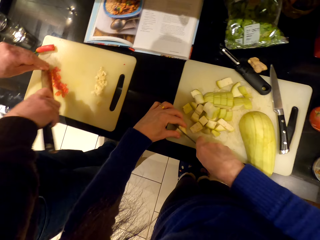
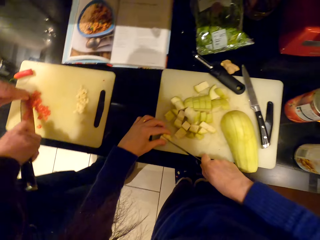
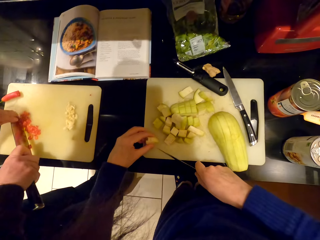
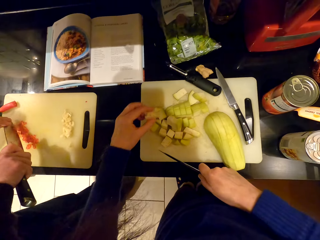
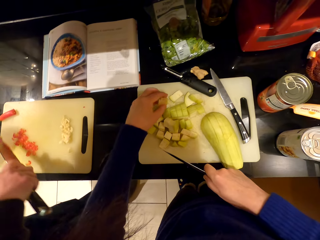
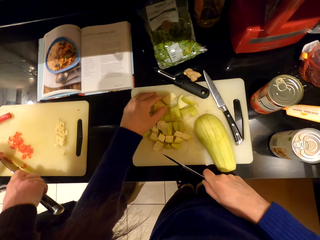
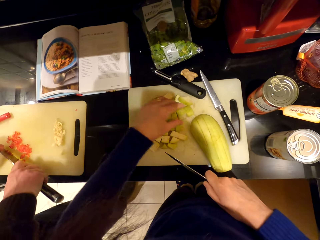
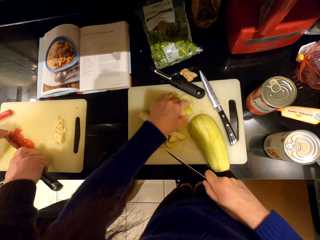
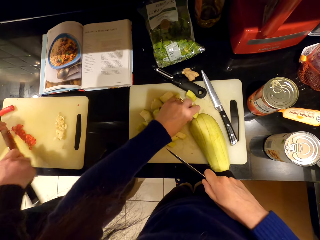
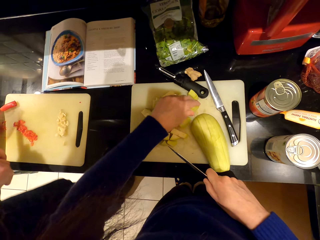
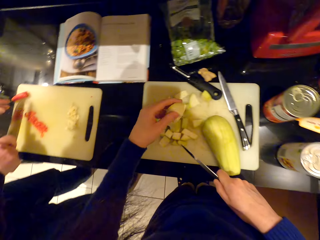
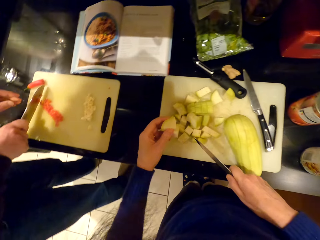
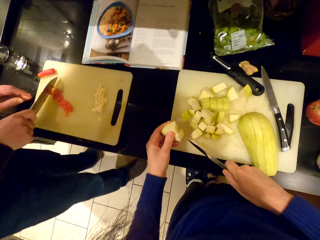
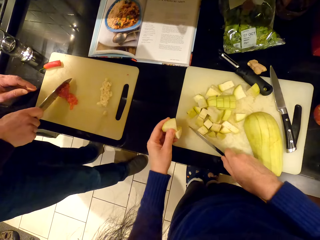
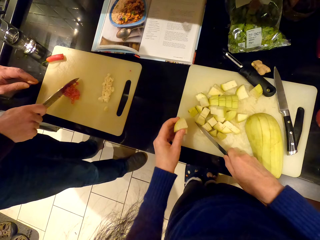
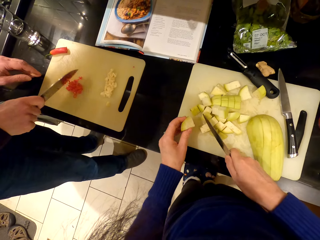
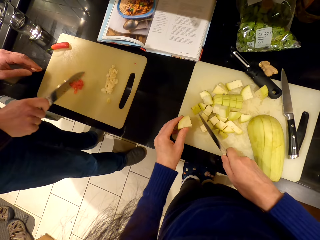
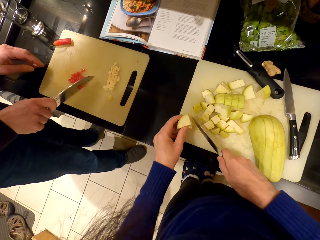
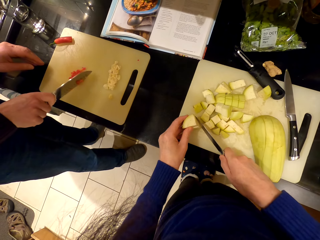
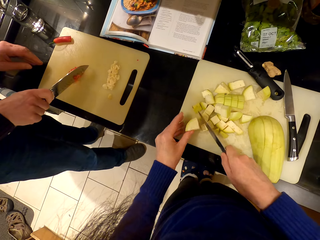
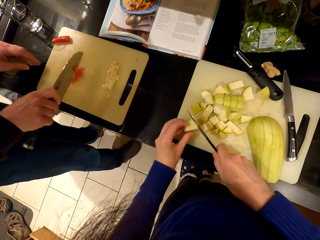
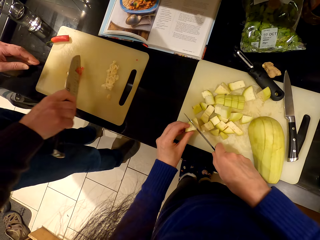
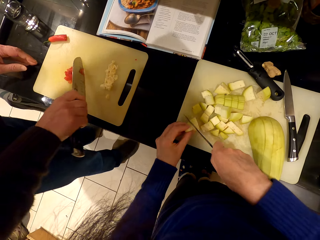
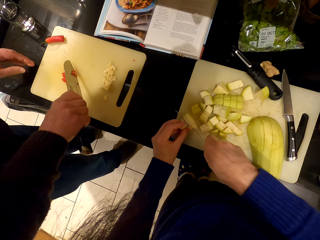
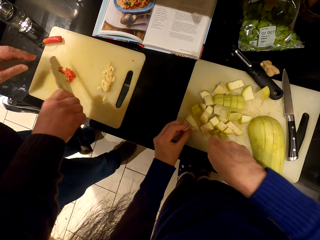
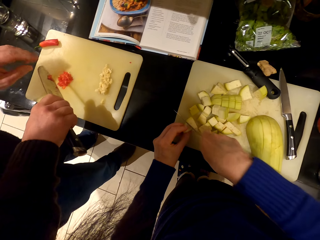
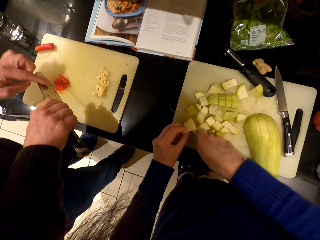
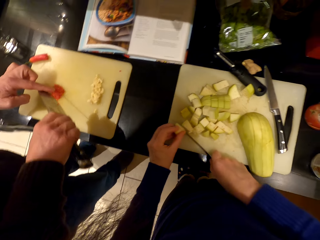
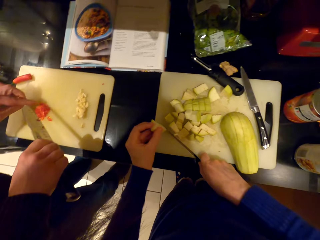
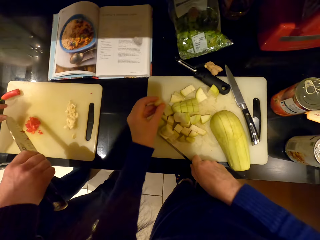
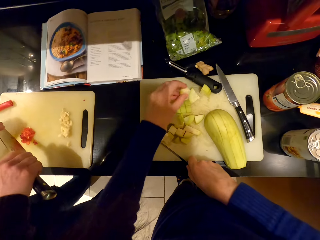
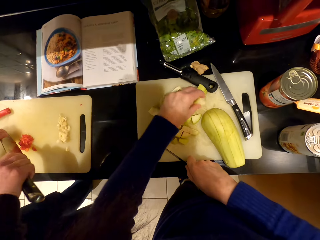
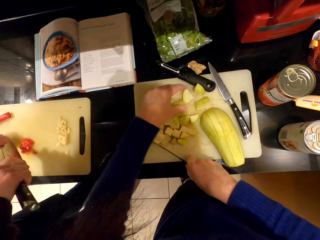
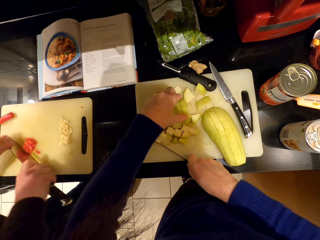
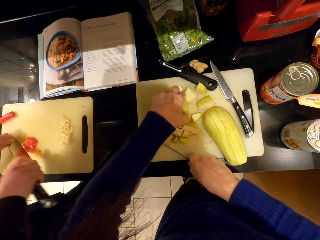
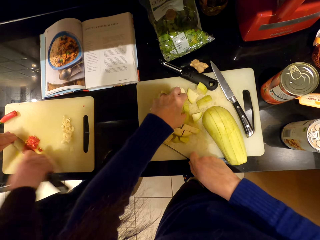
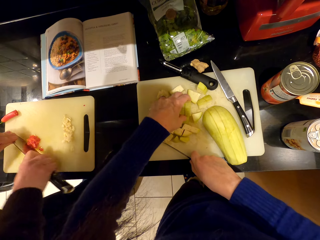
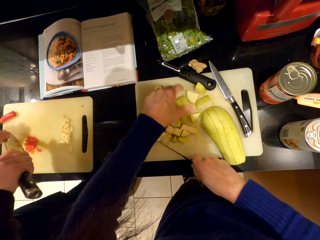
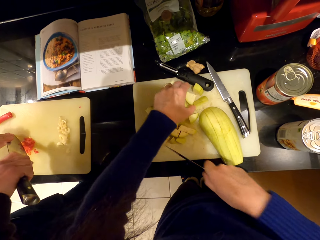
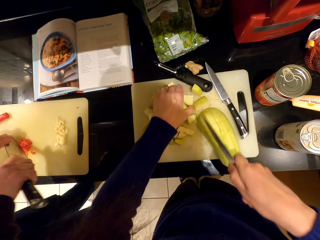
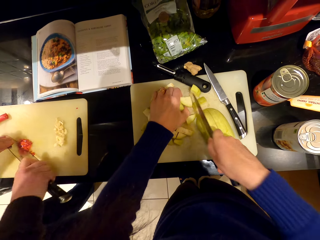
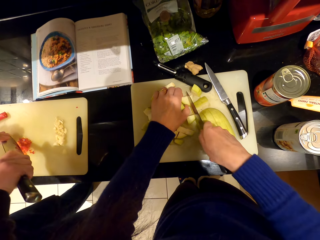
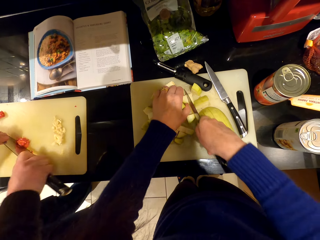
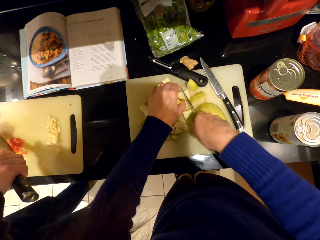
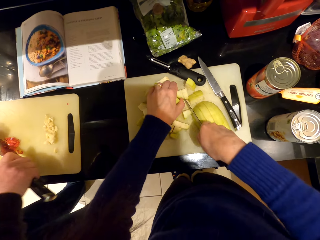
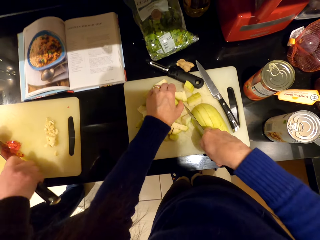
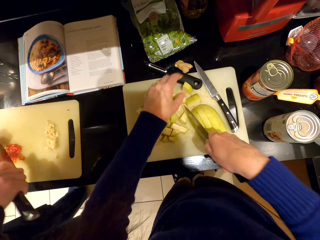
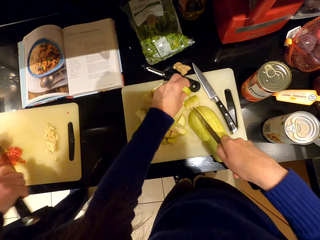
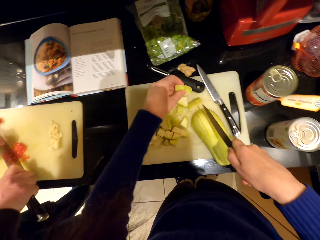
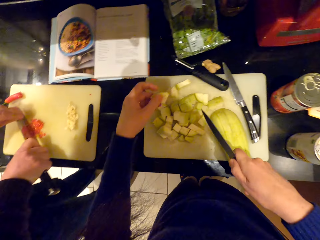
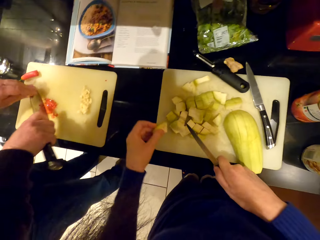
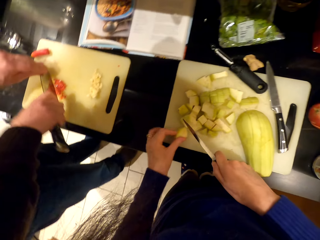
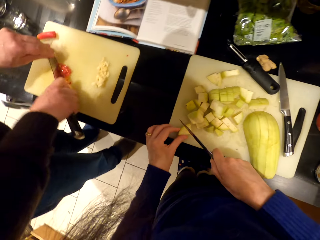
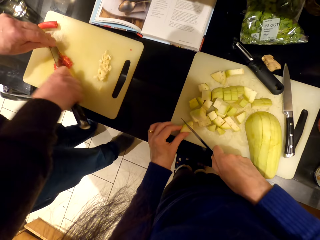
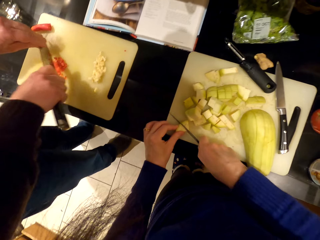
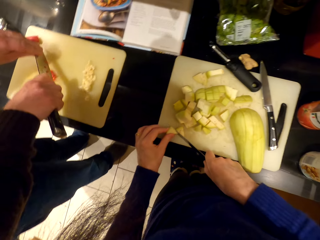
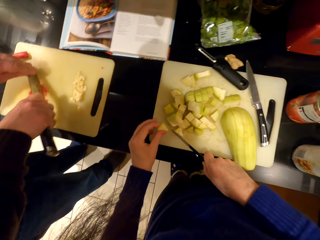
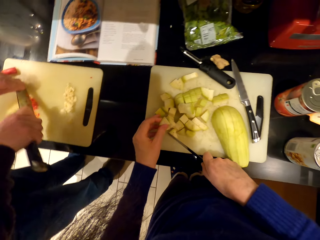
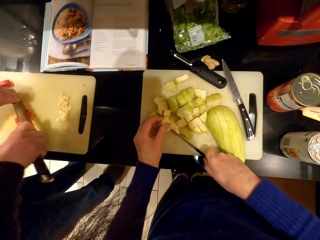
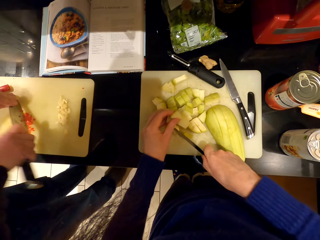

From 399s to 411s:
A man gathers ingredients on the chopboard and chops the ingredients.

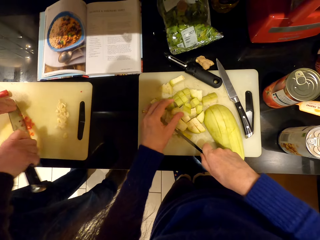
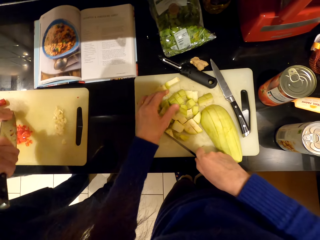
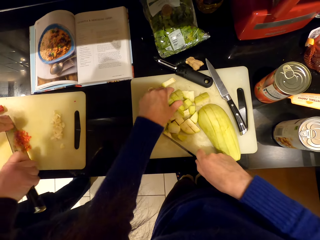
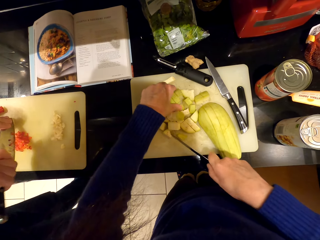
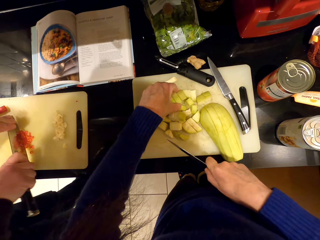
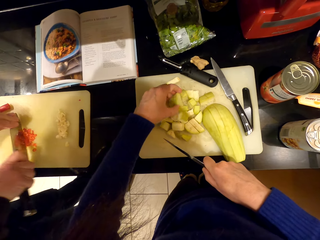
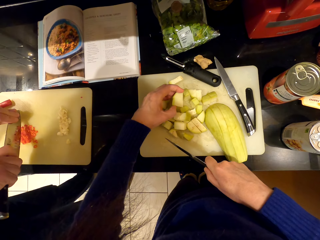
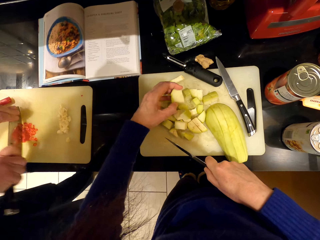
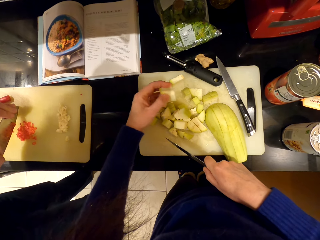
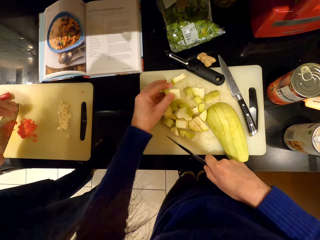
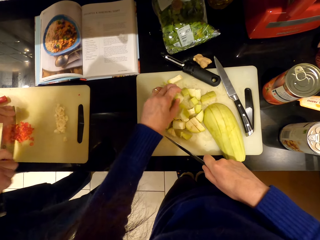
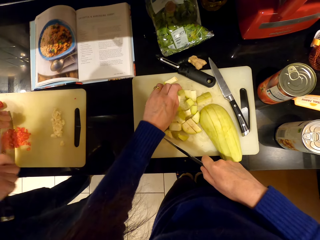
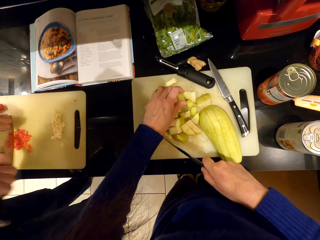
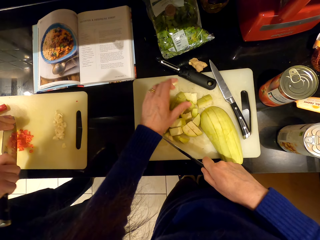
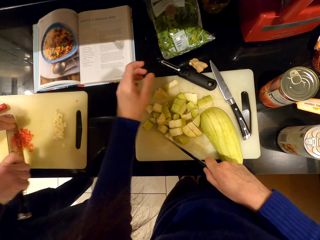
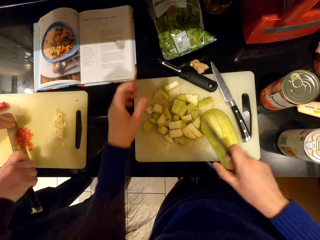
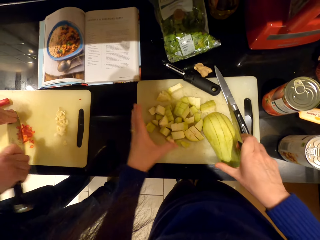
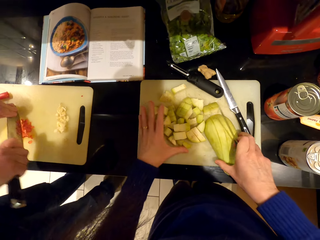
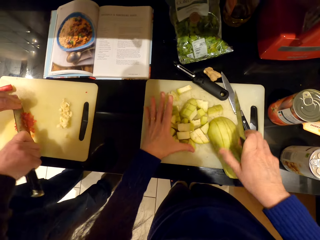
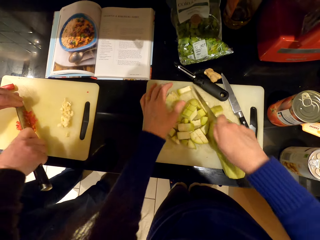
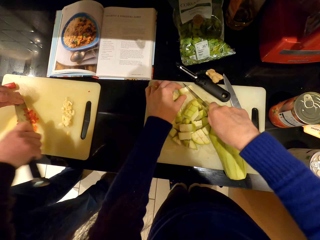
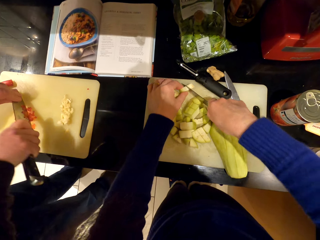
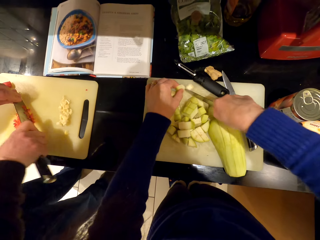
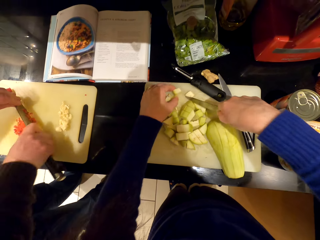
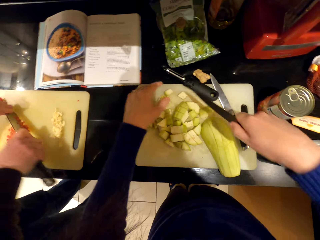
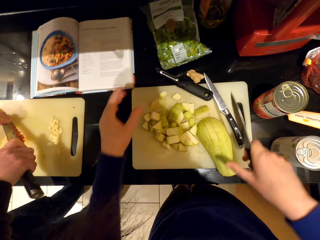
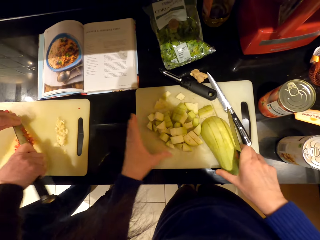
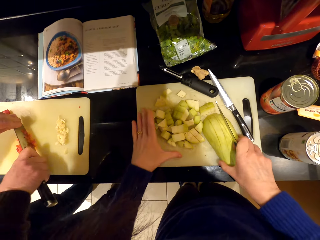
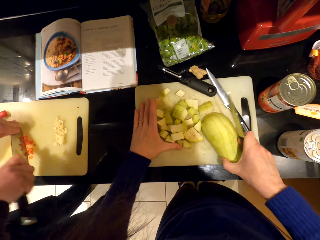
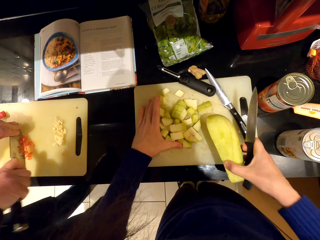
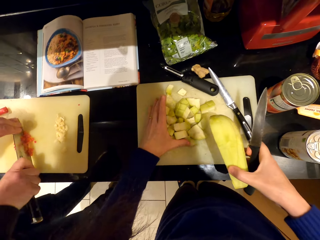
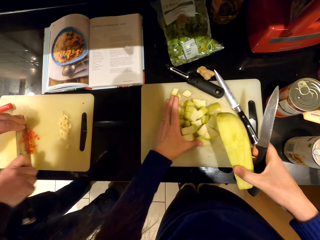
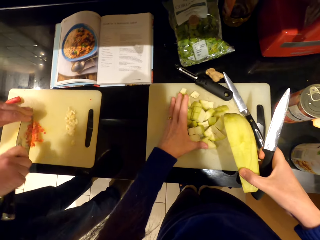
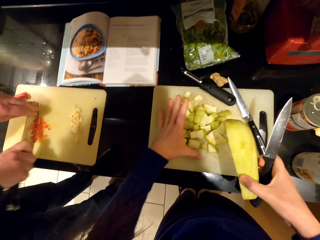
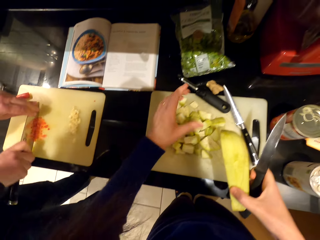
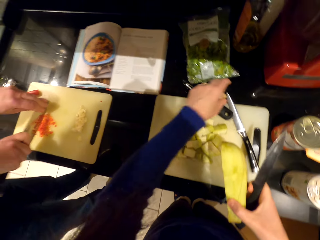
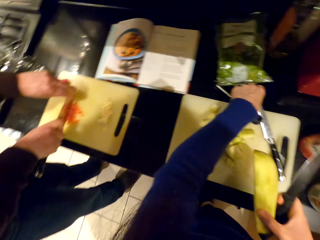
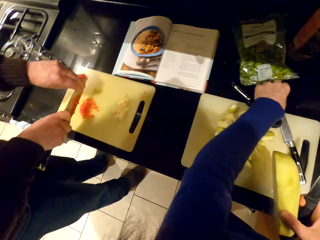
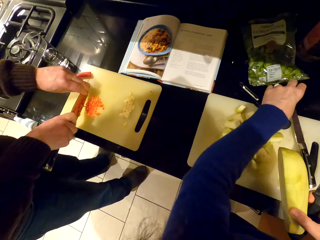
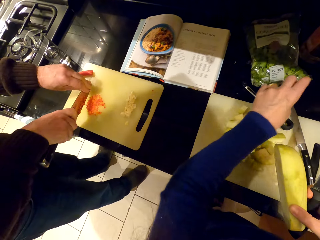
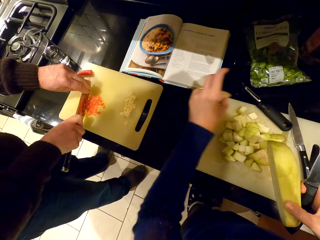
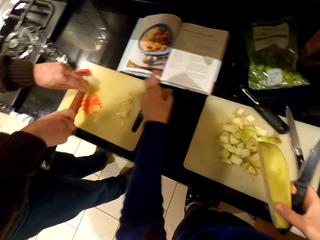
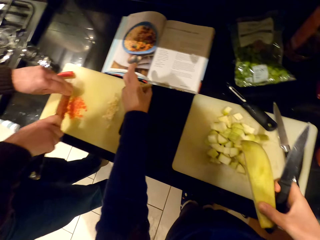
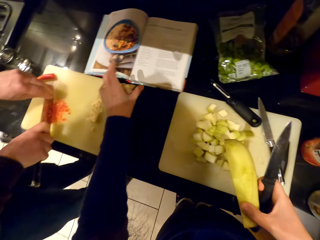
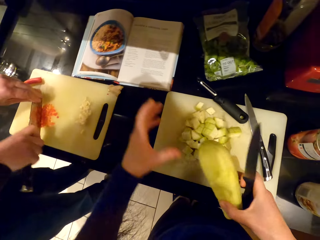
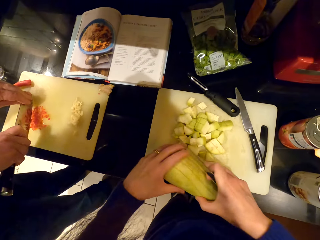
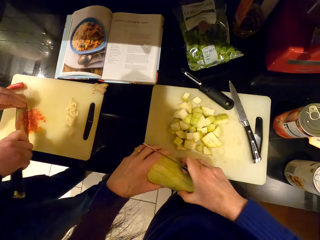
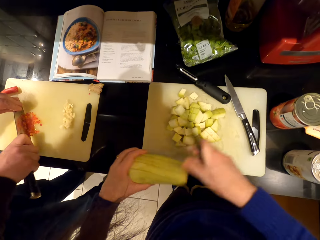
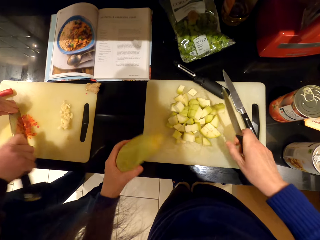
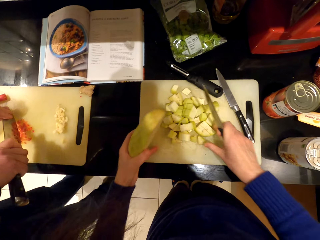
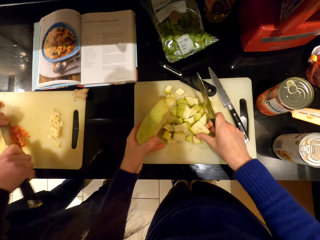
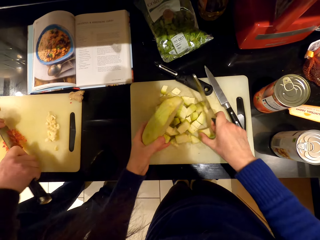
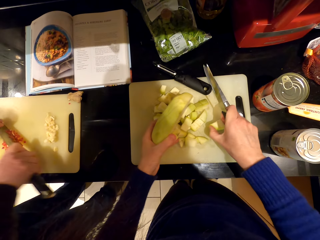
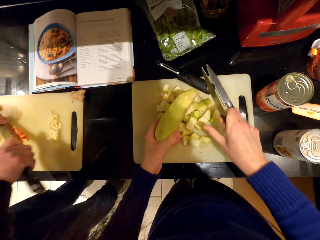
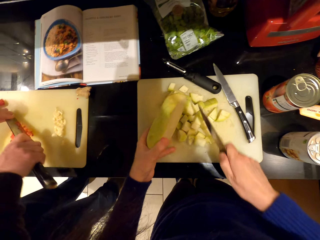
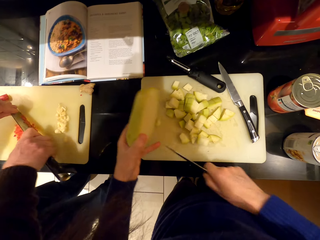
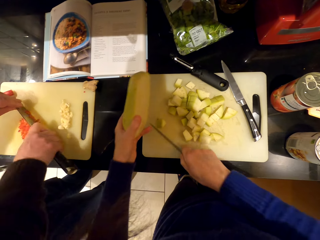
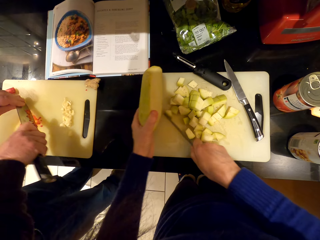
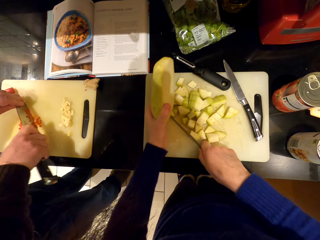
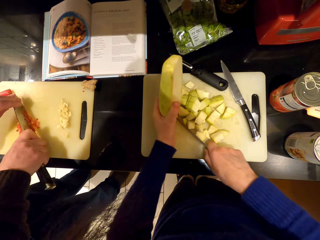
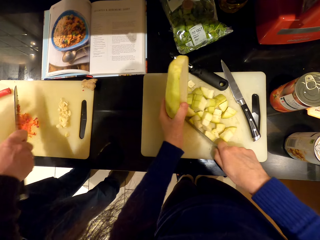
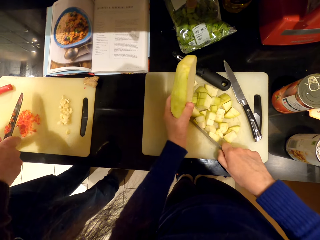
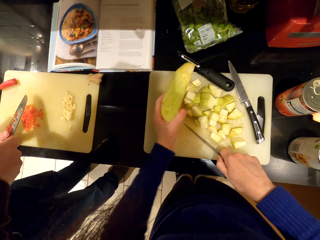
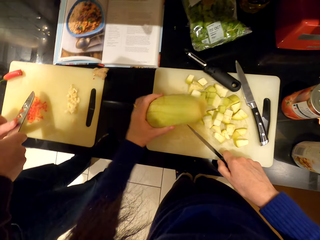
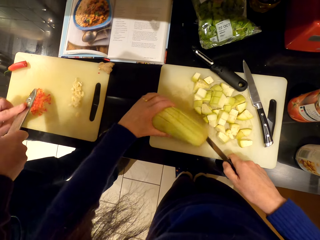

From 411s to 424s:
The camera wearer picks up an eggplant. They pick up the ginger. They put the ginger on the chopping board.
